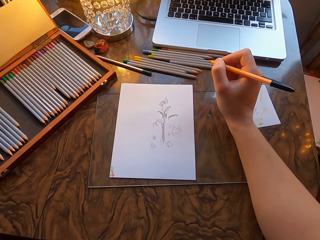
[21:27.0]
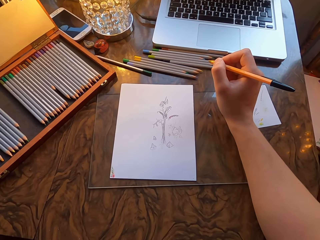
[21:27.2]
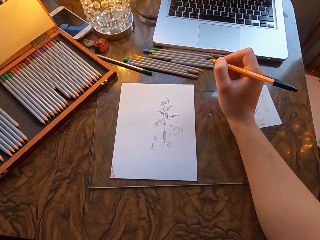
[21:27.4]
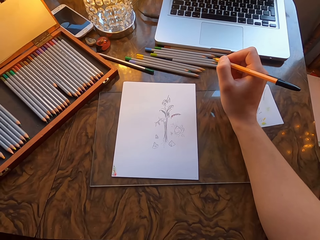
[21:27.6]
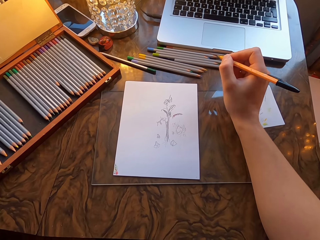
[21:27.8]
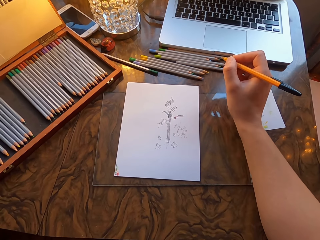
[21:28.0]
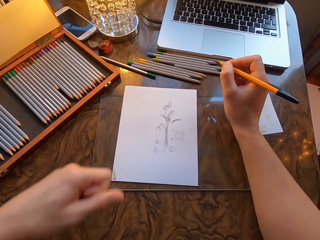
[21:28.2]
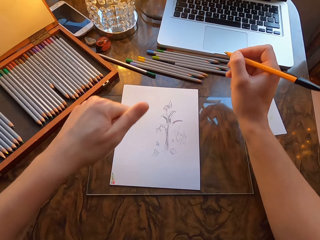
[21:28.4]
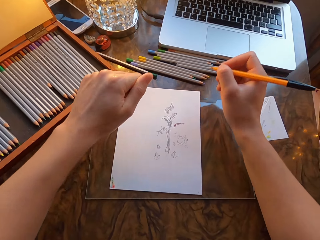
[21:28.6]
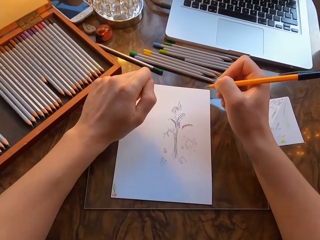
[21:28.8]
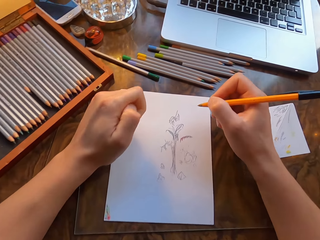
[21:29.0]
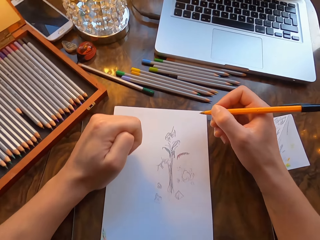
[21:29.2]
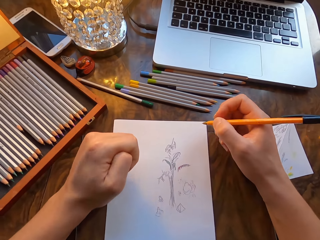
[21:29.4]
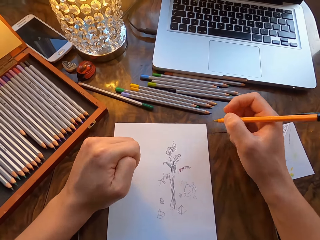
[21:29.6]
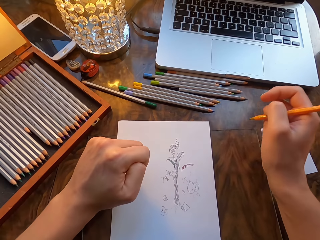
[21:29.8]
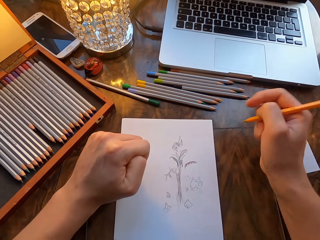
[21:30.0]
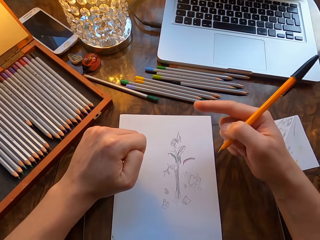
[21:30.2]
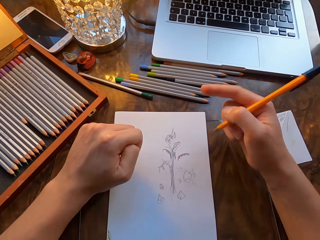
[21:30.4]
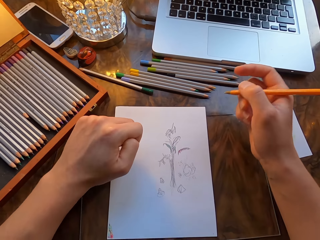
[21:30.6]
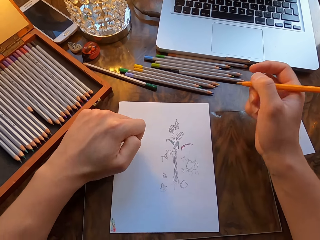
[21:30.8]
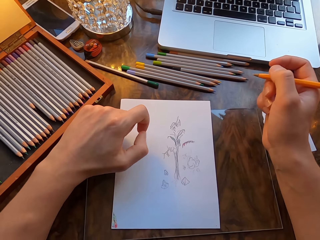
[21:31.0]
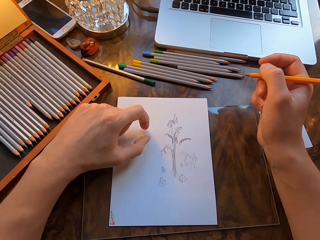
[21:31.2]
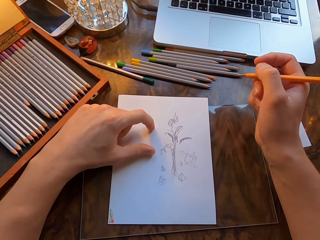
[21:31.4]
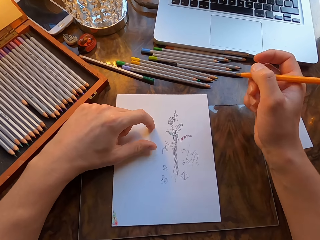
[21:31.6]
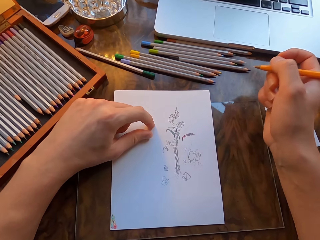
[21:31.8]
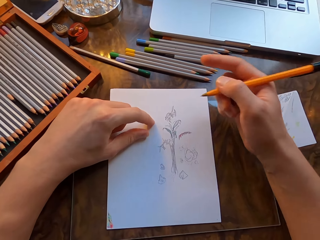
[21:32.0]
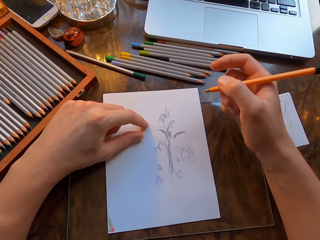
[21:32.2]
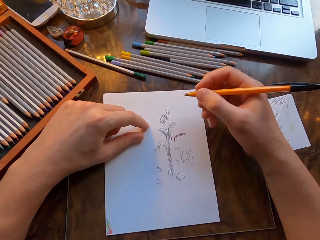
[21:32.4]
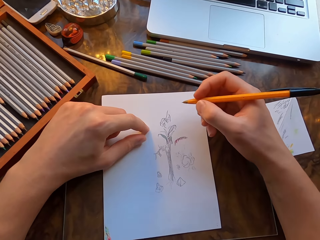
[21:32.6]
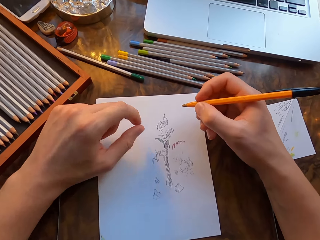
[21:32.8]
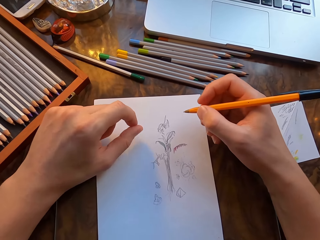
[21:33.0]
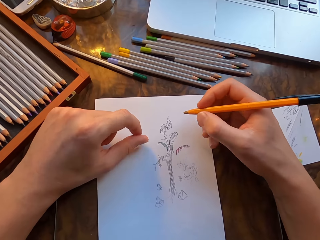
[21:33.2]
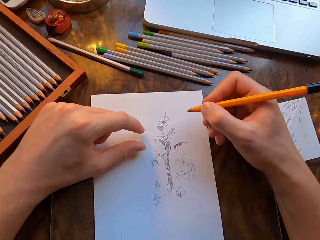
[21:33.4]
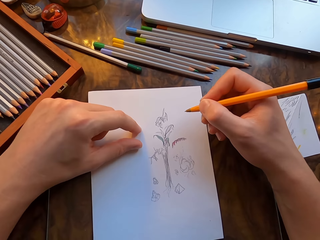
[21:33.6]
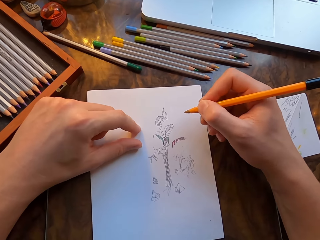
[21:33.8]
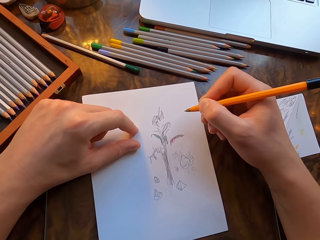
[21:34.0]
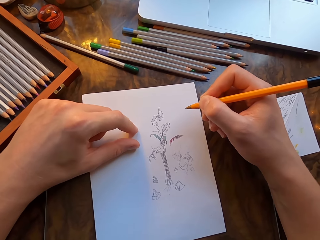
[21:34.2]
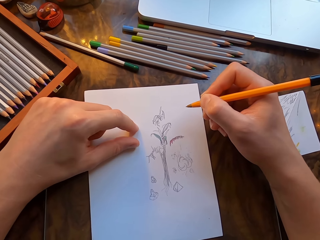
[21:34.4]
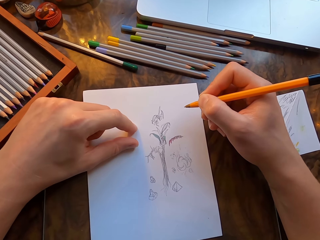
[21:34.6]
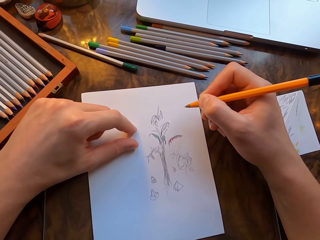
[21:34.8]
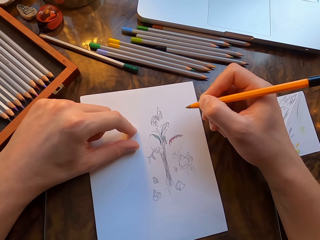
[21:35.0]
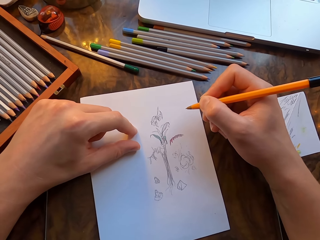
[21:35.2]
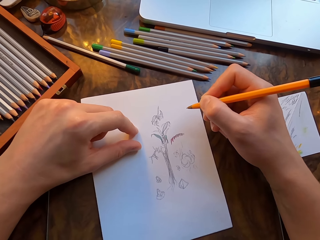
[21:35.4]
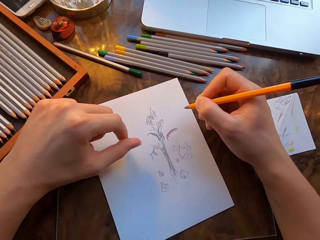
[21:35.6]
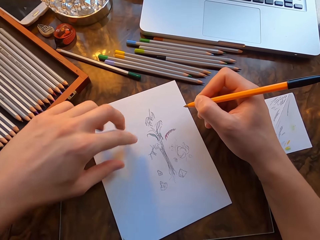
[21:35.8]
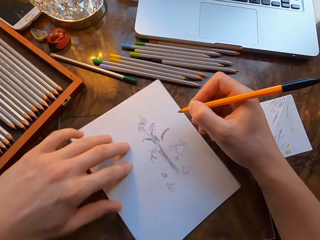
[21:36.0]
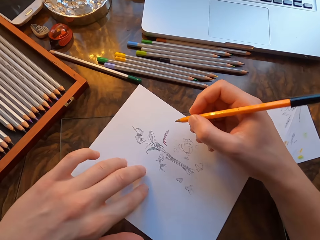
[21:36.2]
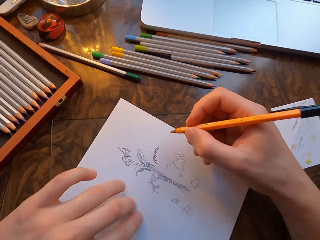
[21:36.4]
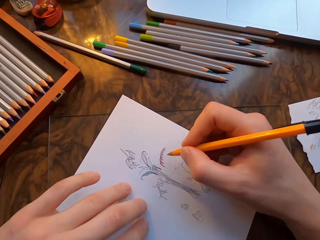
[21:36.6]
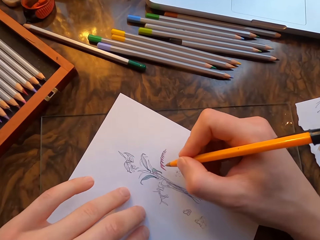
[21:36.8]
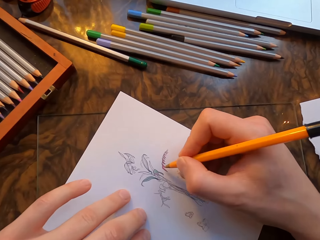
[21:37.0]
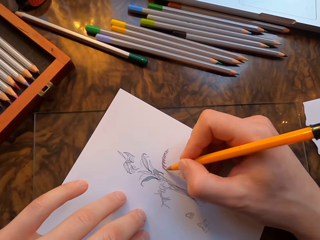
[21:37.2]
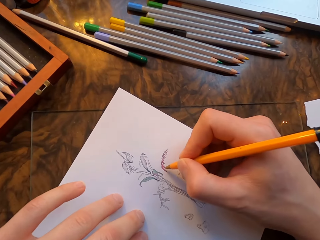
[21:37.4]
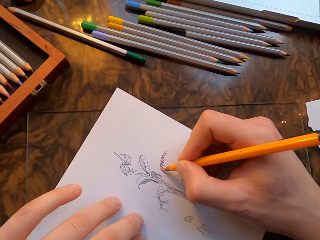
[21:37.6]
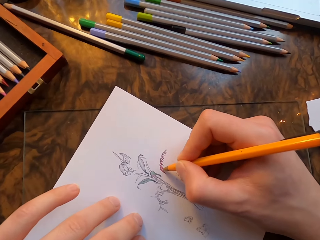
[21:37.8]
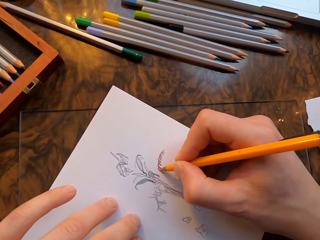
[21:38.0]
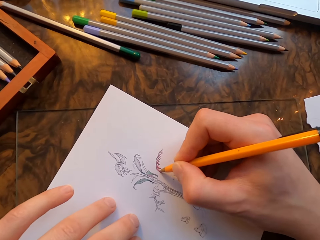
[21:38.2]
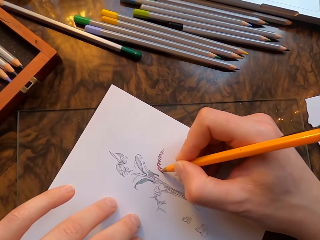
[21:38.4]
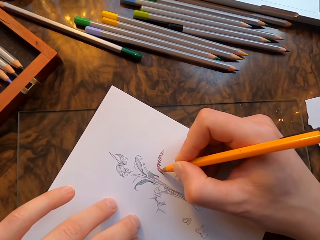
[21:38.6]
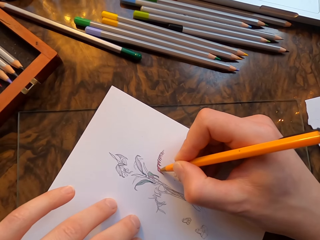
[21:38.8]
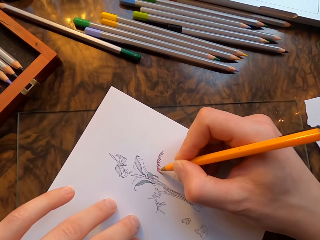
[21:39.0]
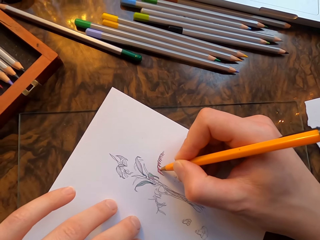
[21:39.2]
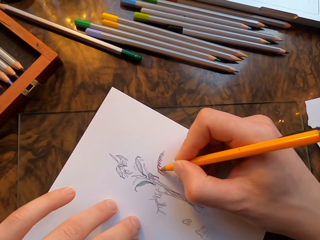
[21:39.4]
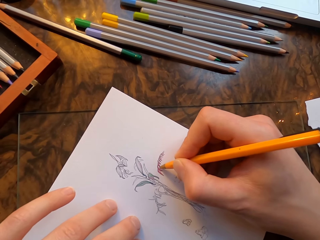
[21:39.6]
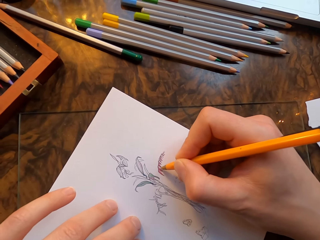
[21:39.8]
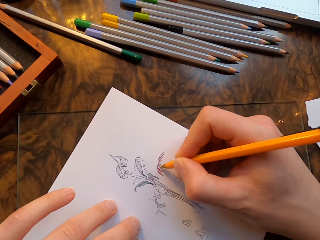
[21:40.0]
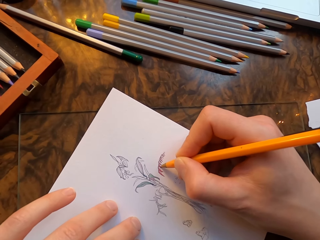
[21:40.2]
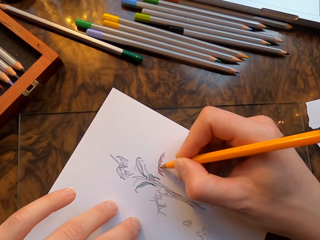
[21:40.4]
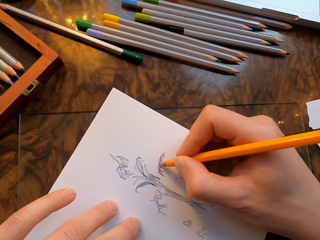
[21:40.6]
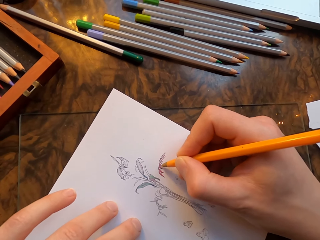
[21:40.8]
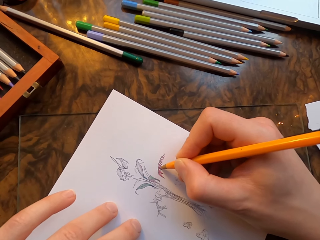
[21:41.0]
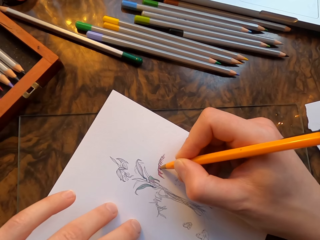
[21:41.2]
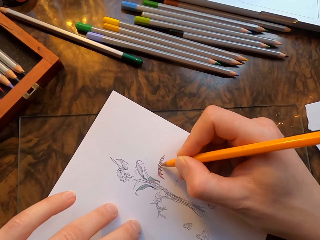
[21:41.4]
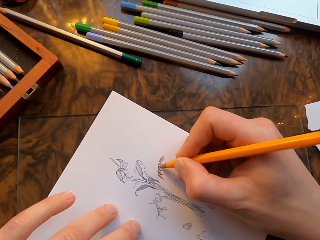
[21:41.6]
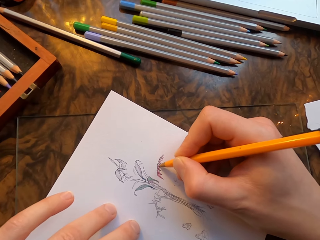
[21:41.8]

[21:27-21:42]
The camera wearer places his hand on the glass. He points his index finger. He holds the drawing paper. He holds his two fingers together. He moves the drawing paper with his left hand. He draws on the drawing paper with the pen in his hand.

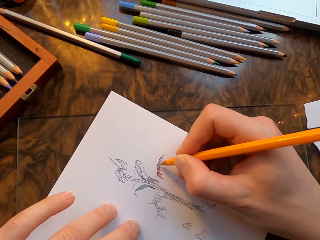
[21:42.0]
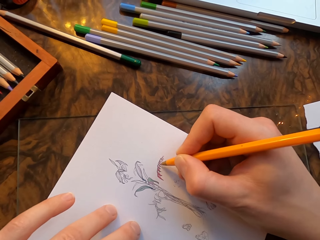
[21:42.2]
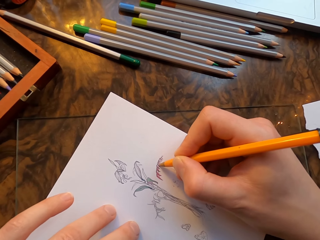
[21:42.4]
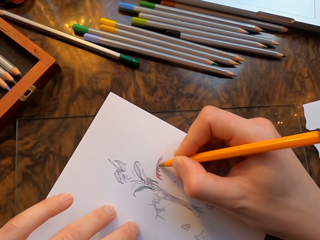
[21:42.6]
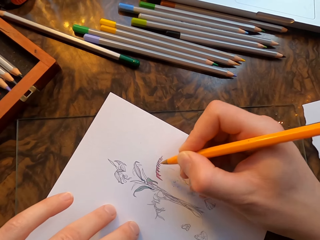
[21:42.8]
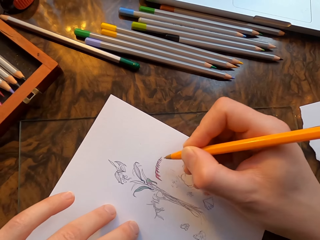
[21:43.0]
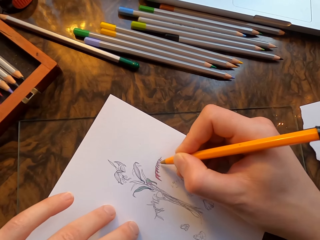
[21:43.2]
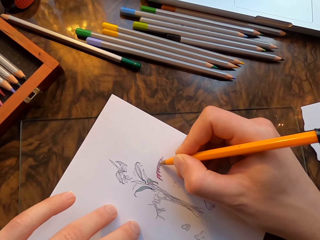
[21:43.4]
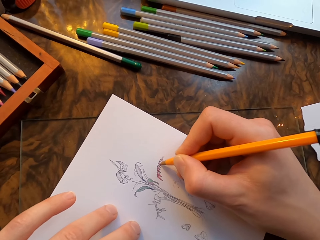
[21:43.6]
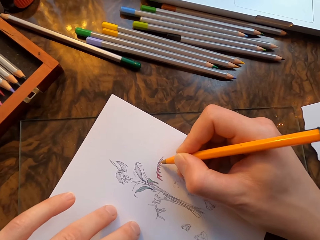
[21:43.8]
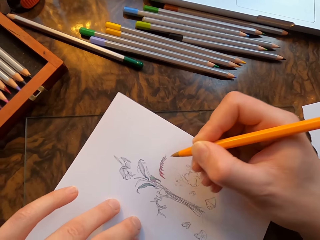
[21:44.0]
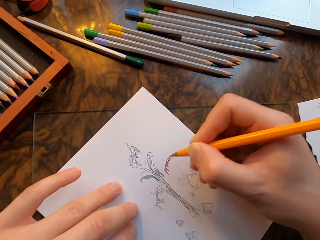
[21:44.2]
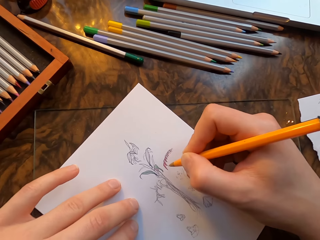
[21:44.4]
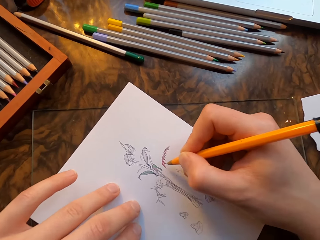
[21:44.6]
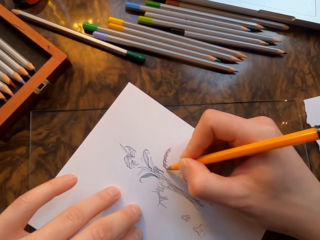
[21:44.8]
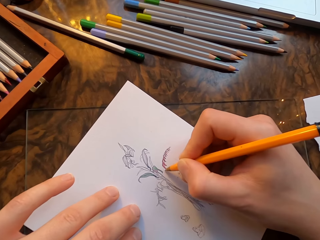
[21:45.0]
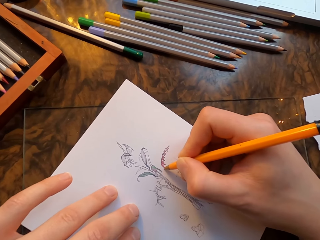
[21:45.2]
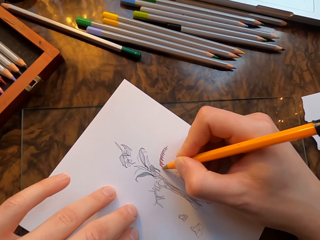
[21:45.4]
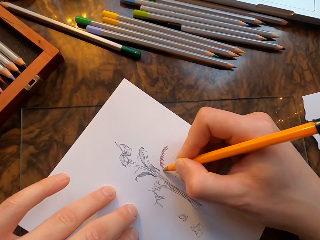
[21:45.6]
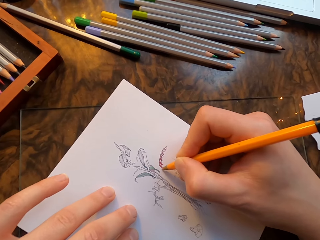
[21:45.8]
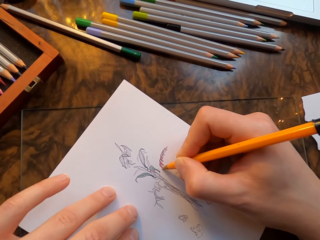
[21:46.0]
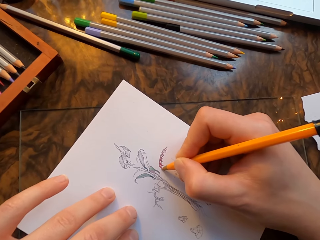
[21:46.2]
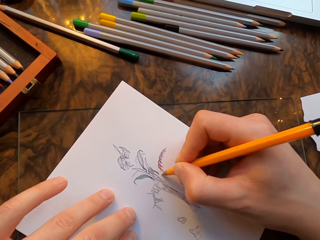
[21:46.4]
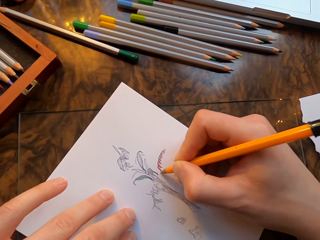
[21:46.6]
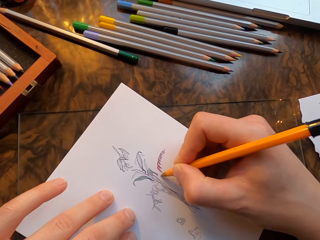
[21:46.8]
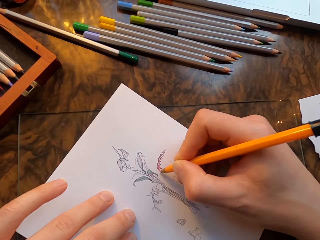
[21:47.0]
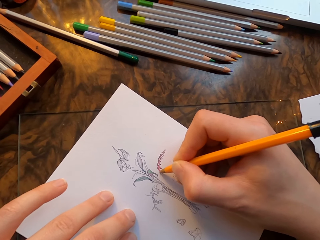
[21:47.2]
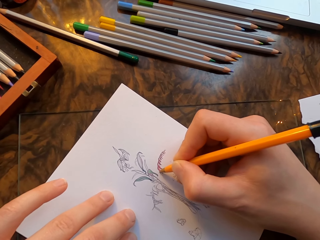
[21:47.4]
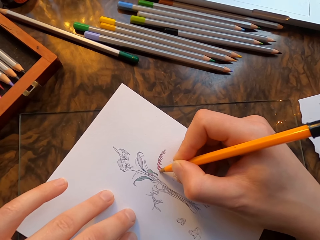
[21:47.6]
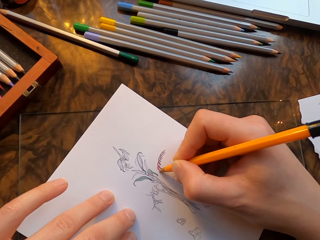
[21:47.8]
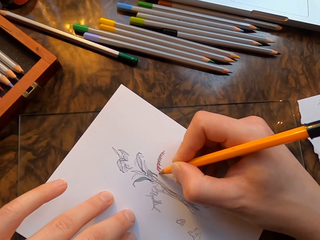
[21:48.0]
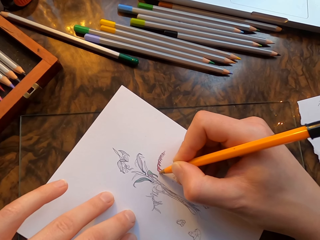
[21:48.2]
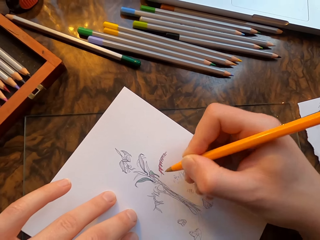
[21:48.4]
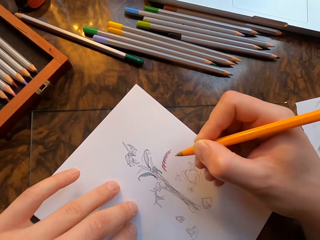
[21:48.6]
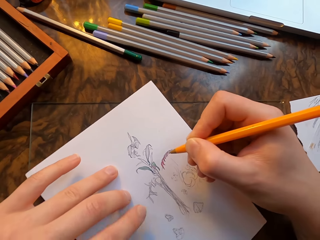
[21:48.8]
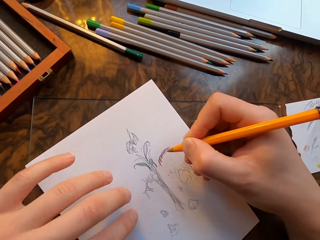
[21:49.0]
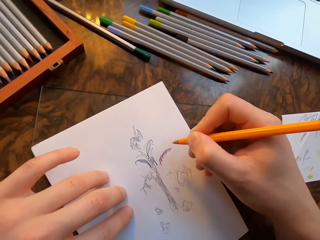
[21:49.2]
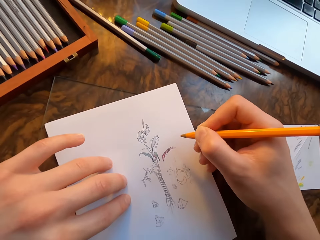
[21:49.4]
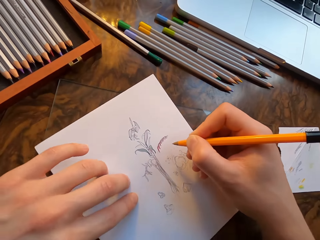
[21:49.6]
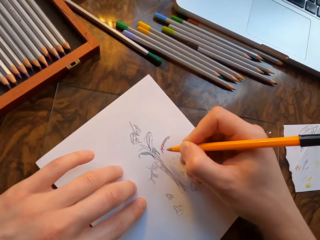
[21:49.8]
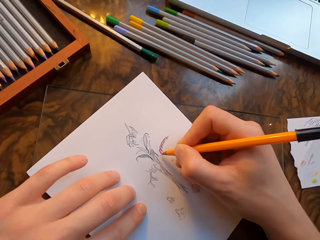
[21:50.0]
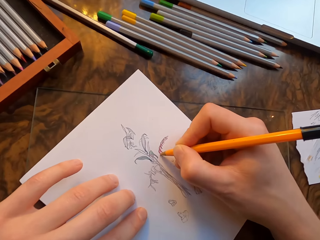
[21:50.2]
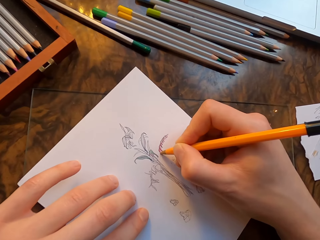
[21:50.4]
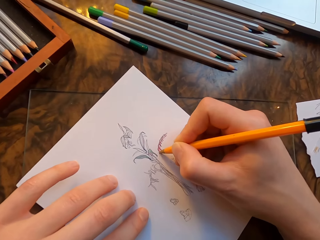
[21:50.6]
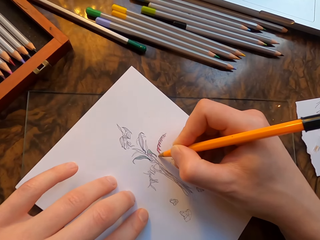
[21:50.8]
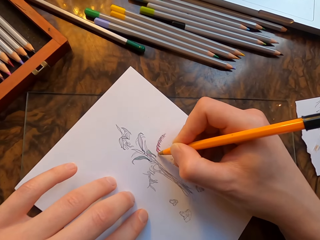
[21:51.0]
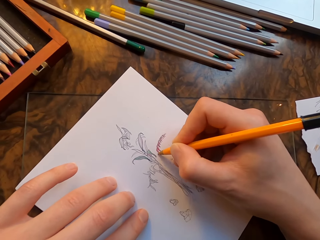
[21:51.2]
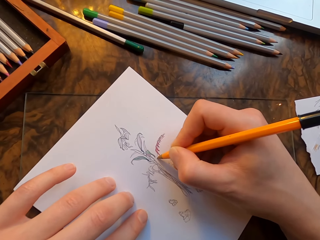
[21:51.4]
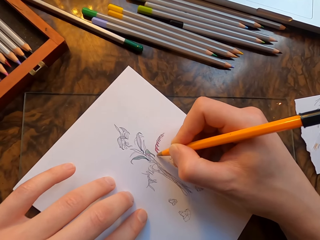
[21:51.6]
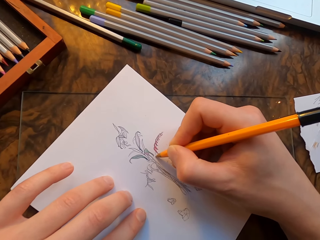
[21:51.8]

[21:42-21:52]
The camera wearer moves the drawing paper with his left hand. He draws on the drawing paper with the pen in his hand. He moves the drawing paper with his left hand. He draws on the drawing paper with the pen in his hand.
